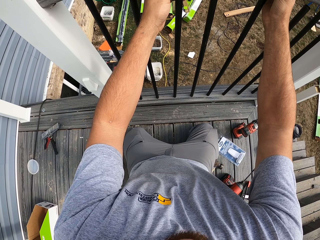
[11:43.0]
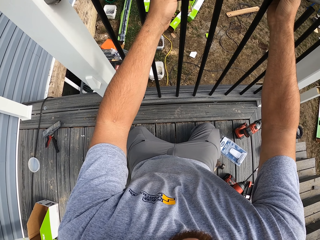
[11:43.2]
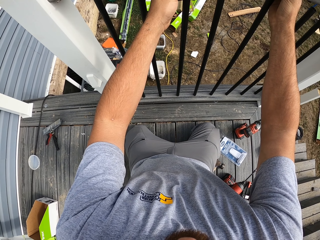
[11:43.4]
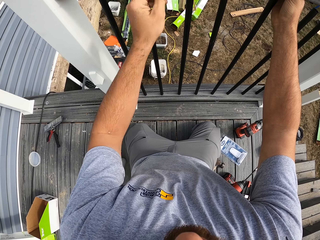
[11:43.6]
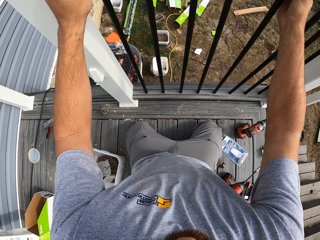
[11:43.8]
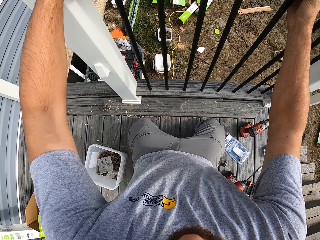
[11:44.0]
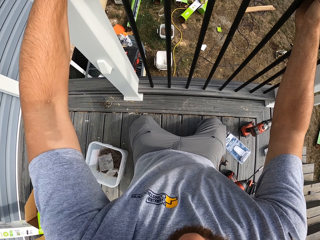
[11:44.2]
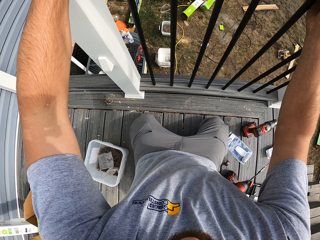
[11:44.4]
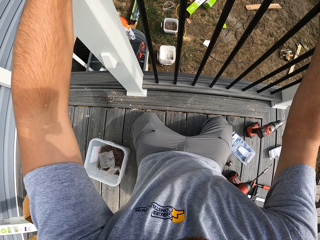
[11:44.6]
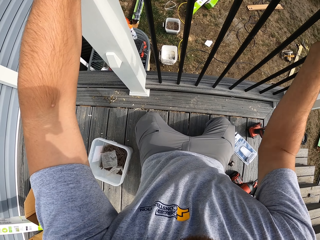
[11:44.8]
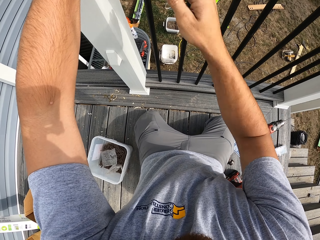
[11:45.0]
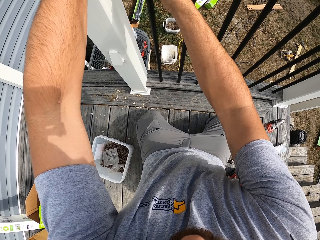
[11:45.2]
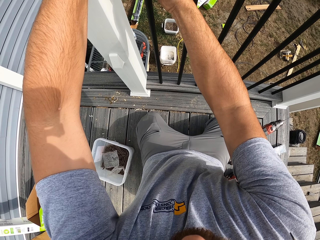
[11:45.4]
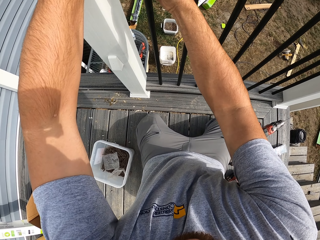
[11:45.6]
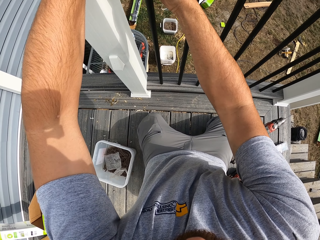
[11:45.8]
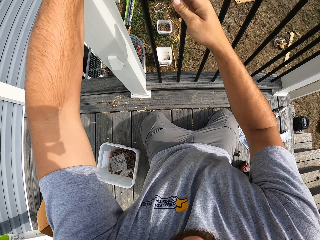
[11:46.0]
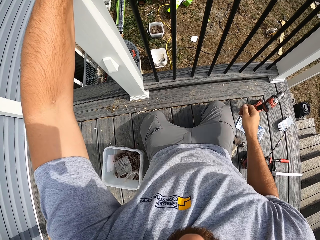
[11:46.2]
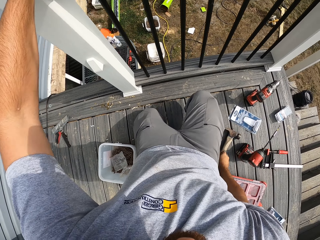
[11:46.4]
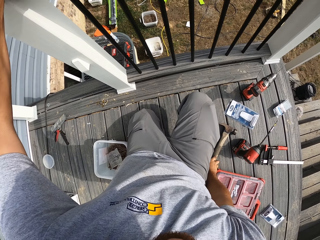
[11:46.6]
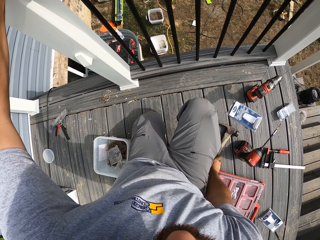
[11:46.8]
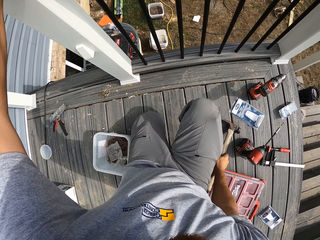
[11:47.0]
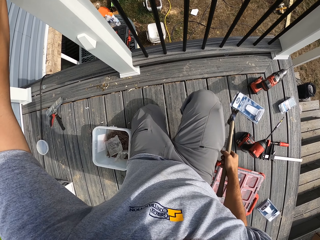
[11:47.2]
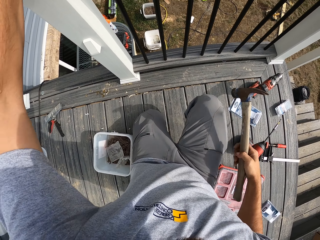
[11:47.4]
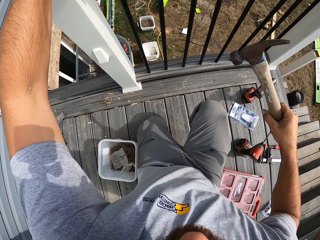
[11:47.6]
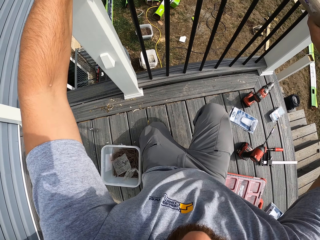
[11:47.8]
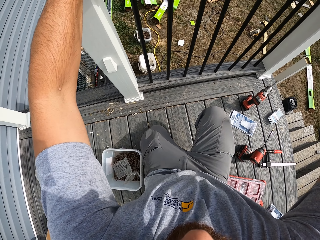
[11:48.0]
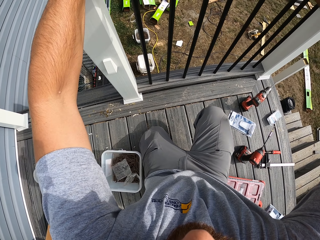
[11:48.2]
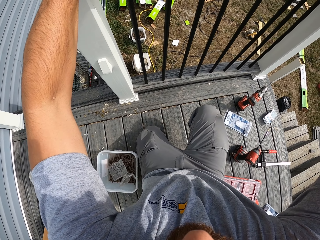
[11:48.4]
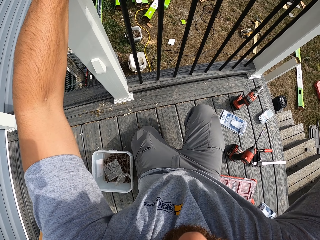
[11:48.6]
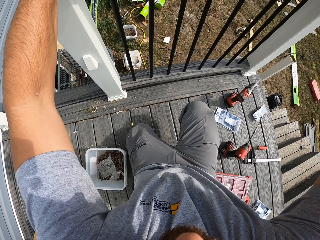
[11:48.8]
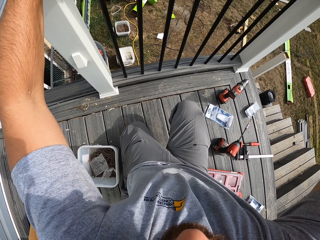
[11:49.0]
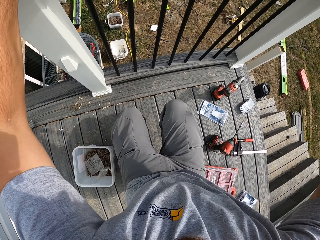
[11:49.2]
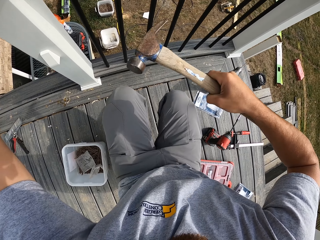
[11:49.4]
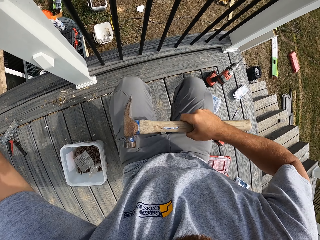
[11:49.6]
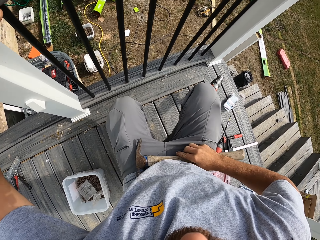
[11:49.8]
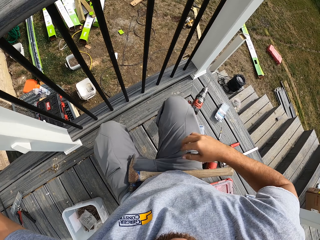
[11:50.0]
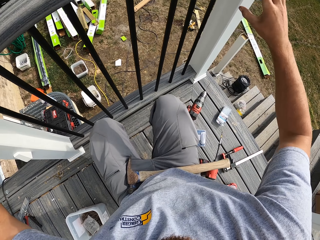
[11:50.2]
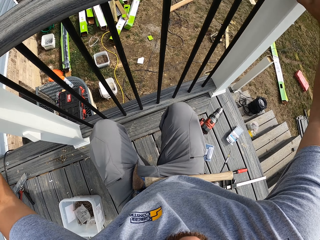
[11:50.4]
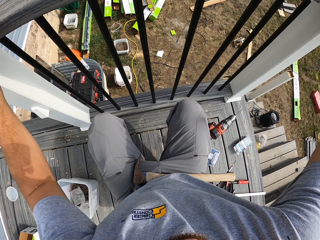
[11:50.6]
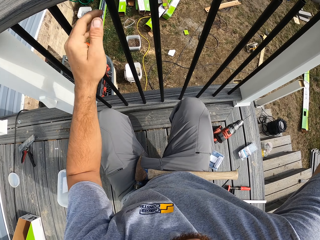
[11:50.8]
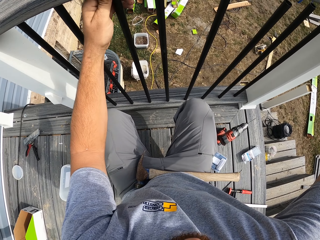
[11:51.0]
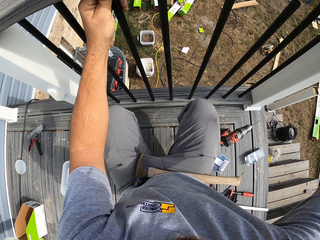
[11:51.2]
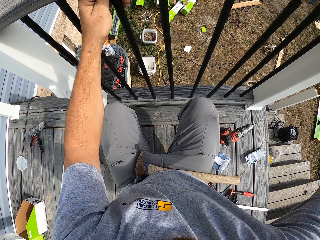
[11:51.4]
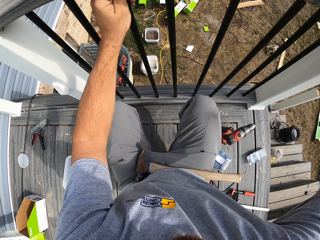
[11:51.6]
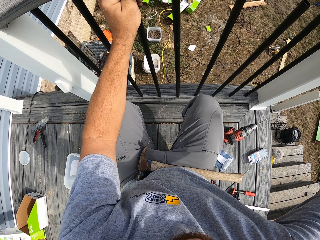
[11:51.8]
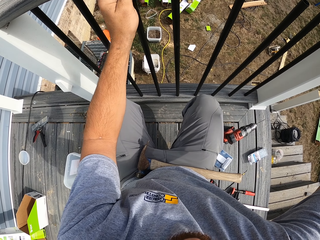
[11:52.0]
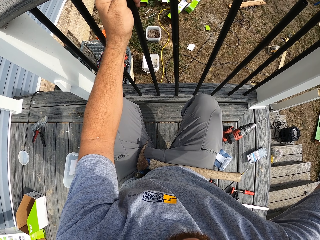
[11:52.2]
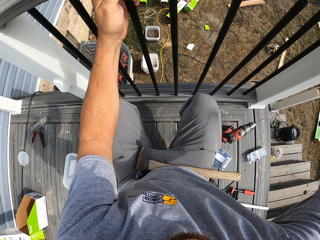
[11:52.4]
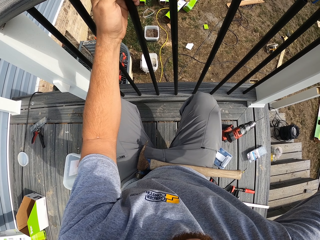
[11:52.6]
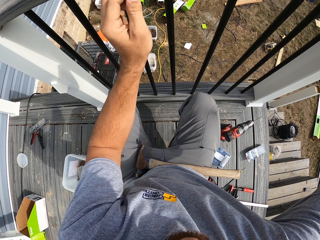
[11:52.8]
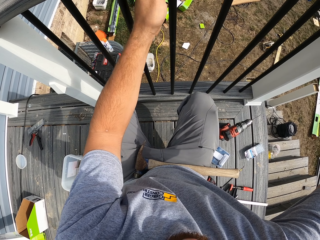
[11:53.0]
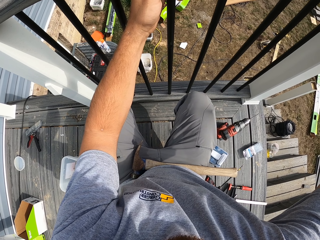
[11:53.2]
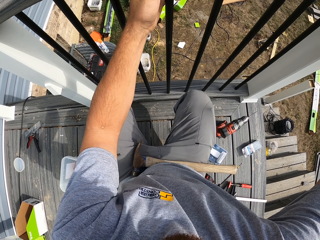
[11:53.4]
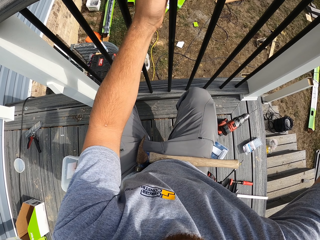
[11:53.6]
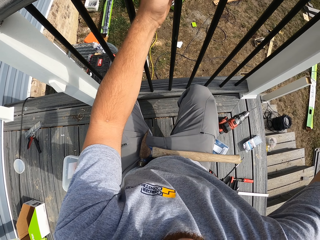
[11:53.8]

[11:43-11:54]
The camera wearer picks up a hammer from the floor. He puts the hammer on his lap. He fixes something.

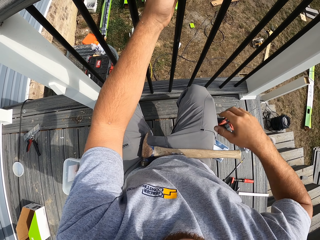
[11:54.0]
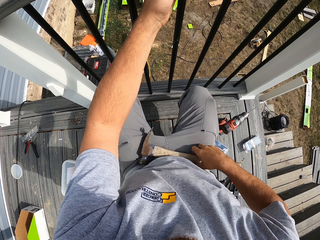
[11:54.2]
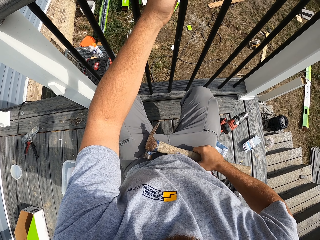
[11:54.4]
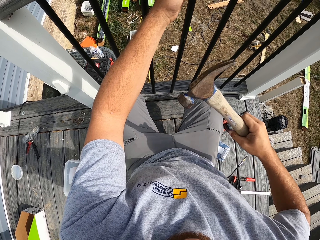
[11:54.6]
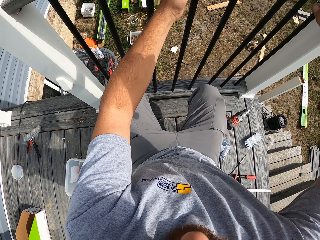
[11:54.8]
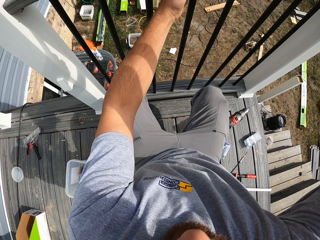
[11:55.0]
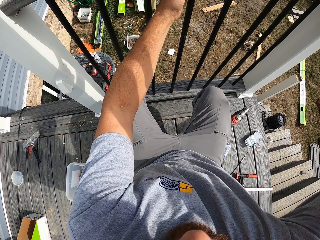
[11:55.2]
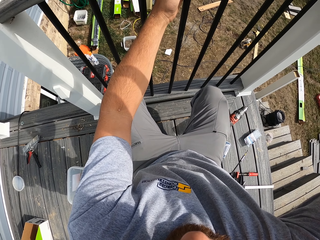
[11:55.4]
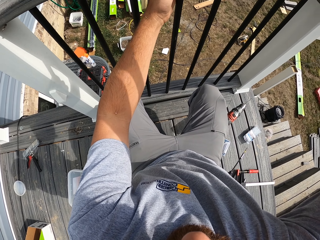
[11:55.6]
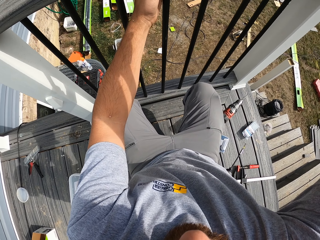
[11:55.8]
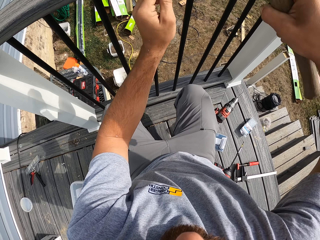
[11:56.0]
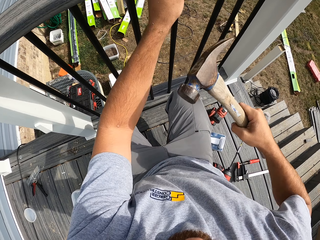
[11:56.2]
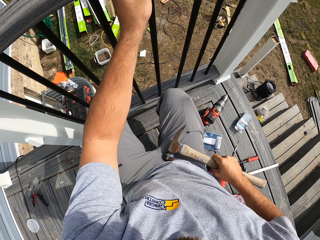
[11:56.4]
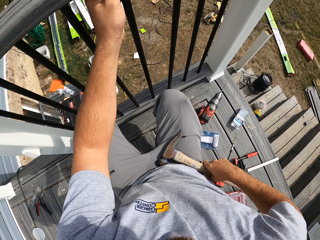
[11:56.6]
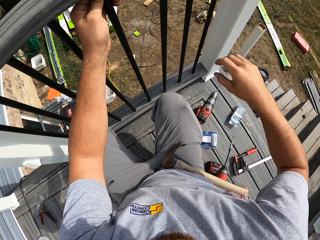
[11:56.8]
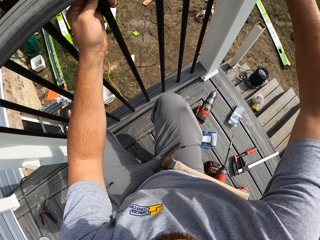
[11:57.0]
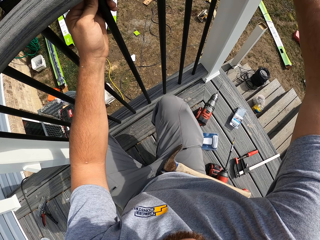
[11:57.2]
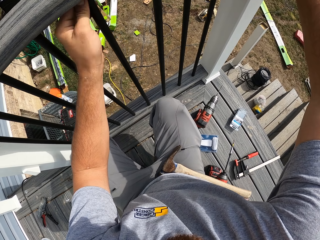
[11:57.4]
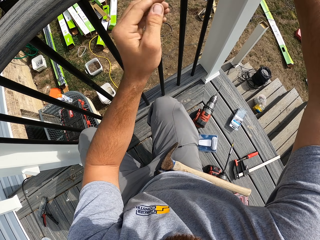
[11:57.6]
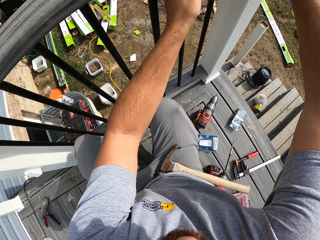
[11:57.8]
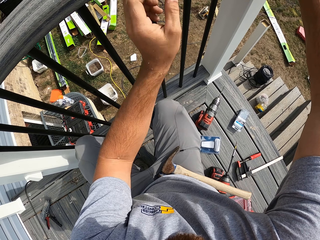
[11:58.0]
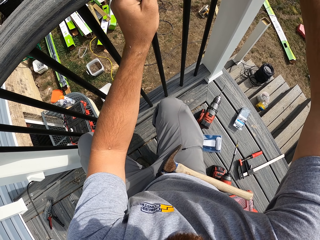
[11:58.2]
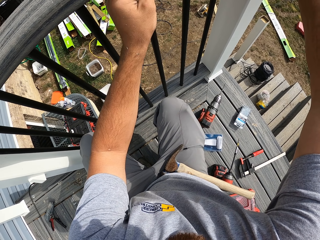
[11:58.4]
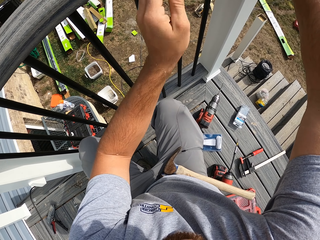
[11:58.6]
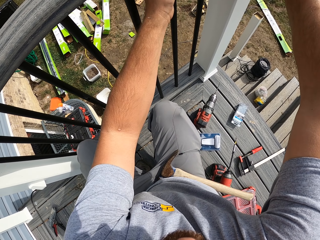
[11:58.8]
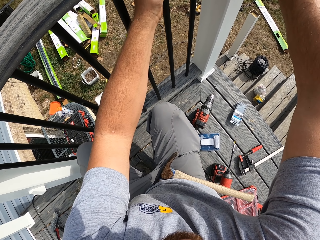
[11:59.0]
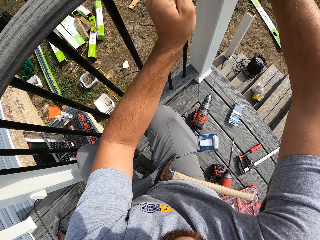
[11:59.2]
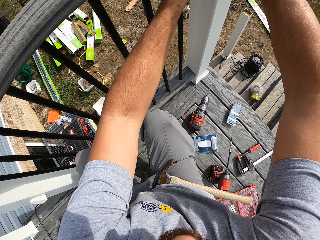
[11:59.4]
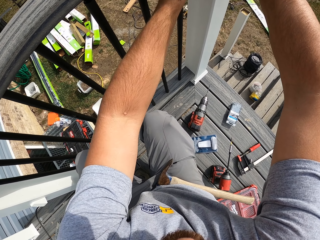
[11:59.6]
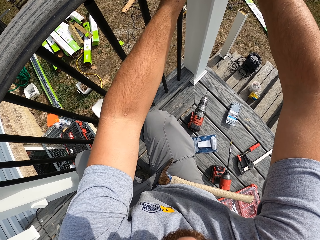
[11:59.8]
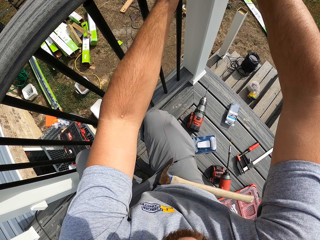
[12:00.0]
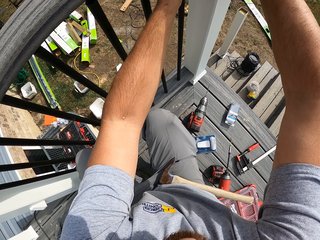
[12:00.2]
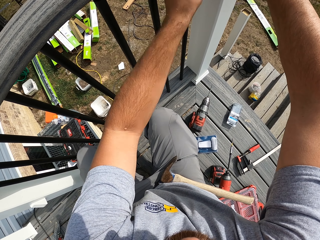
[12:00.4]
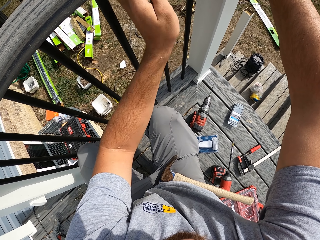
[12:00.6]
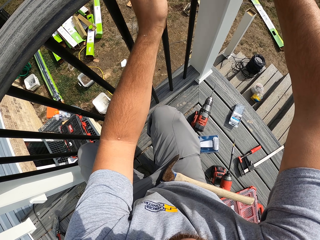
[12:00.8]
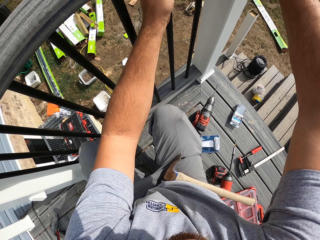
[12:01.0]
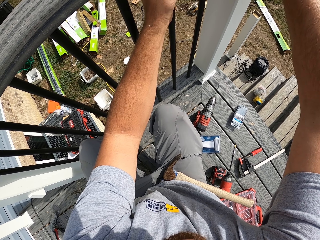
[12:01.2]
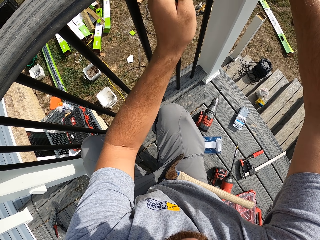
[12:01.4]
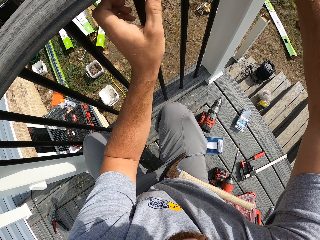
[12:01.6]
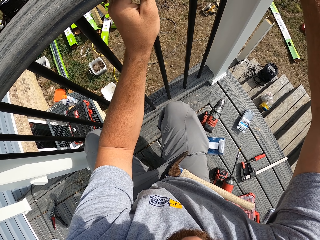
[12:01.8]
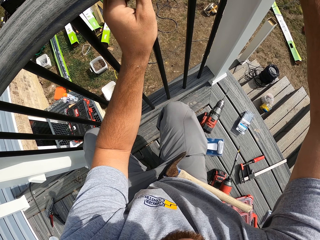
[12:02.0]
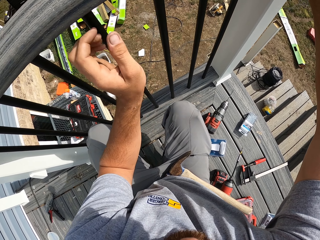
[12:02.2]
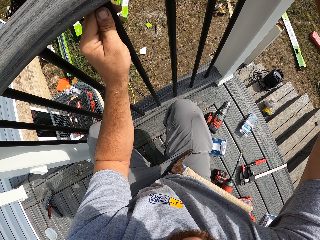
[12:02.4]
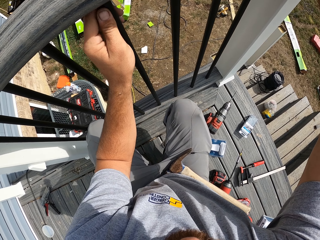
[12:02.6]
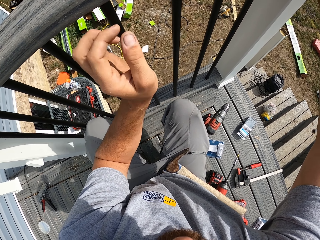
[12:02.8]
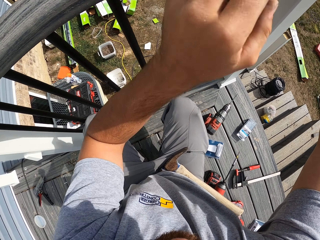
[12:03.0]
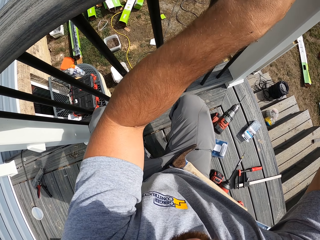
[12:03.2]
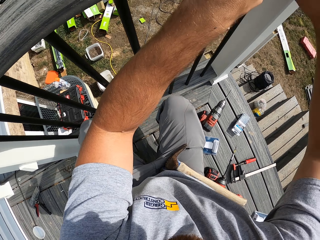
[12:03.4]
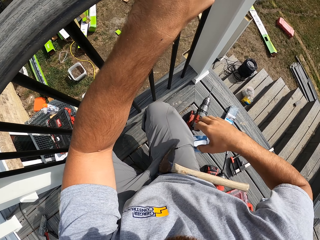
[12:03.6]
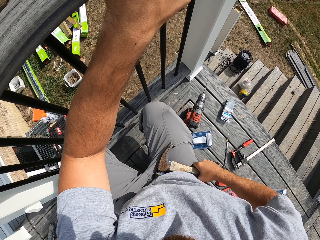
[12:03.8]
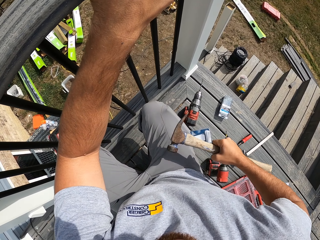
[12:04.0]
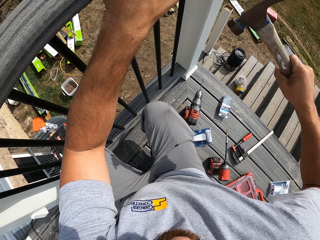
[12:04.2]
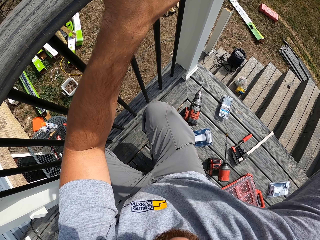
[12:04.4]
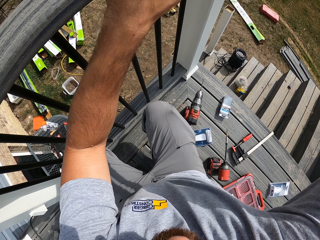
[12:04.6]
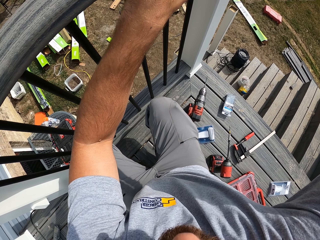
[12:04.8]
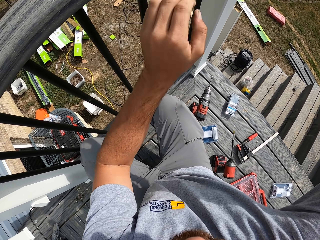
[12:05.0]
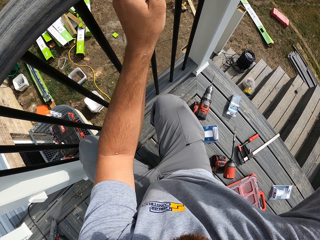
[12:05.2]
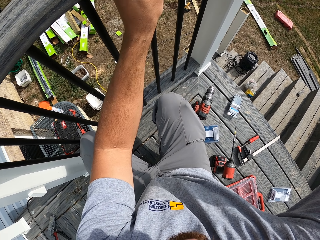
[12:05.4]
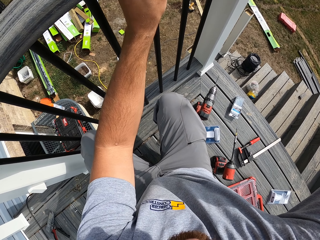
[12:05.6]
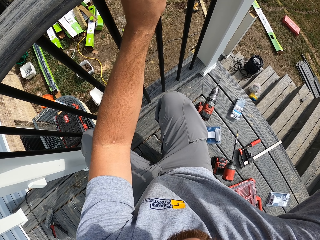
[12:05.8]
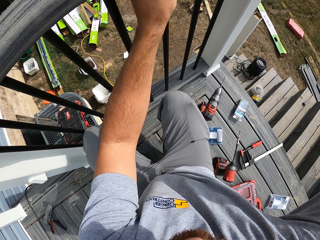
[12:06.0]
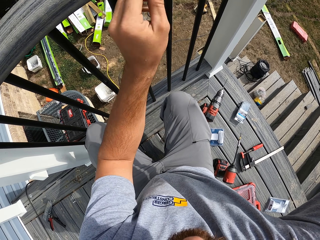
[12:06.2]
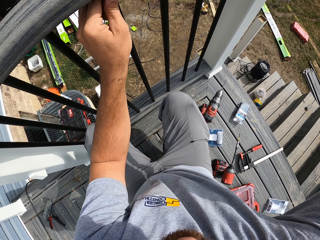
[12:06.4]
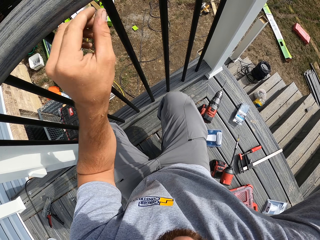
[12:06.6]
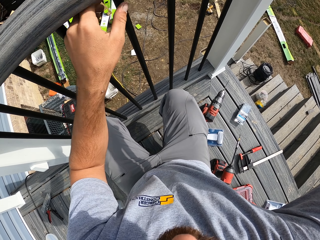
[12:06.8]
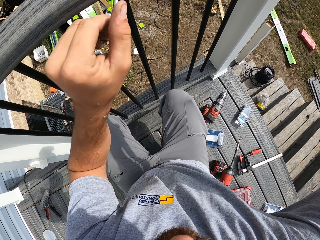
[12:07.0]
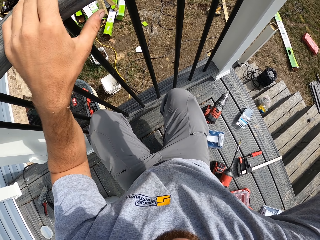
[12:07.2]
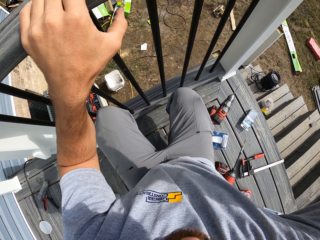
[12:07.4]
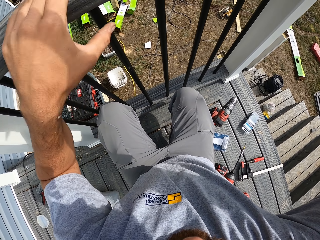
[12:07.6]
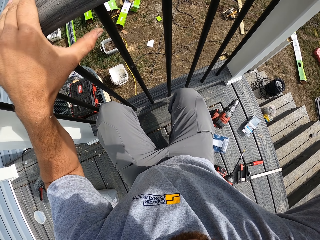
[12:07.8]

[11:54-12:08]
The camera wearer picks up a hammer from his lap. He hits the wood with the hammer. He puts the hammer on his lap. He fixes something. He picks up the hammer from his lap. He fixes something.
